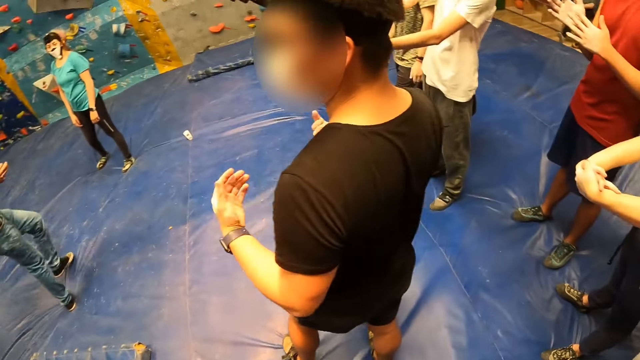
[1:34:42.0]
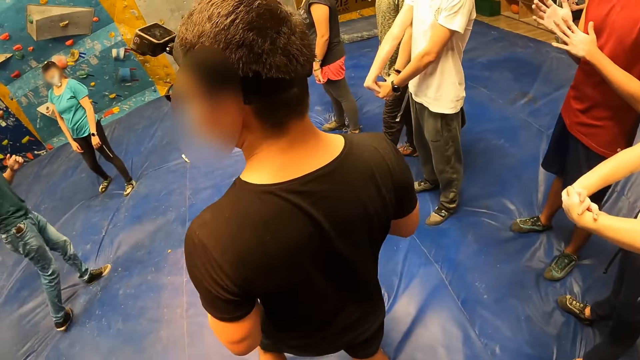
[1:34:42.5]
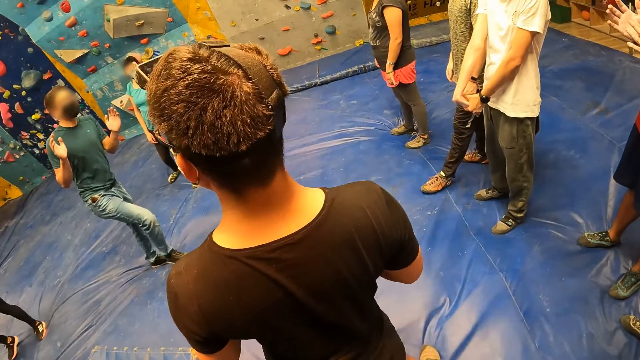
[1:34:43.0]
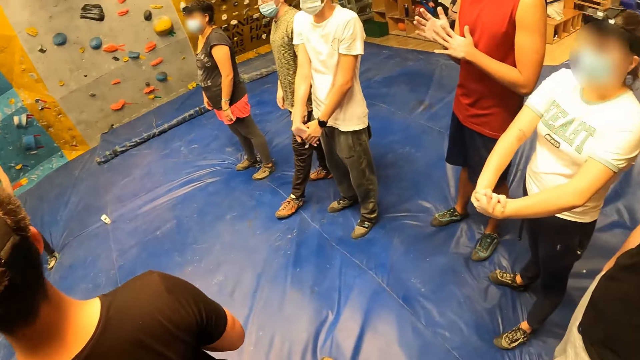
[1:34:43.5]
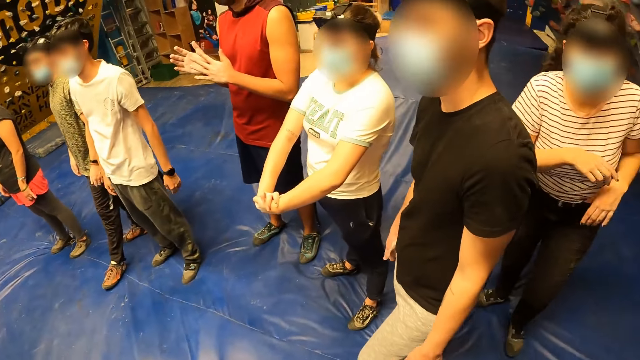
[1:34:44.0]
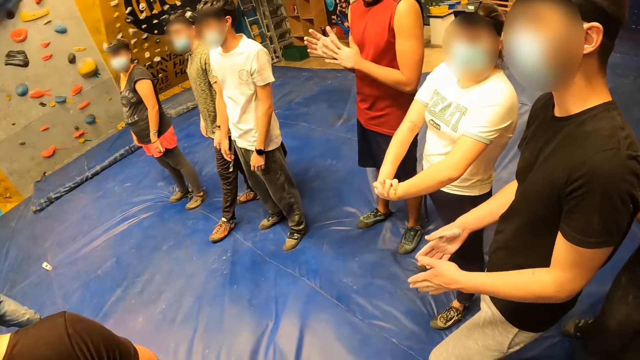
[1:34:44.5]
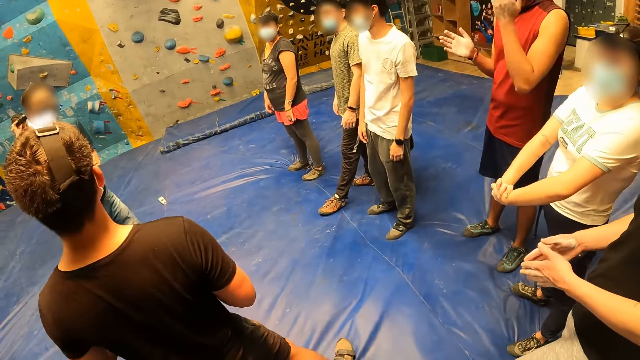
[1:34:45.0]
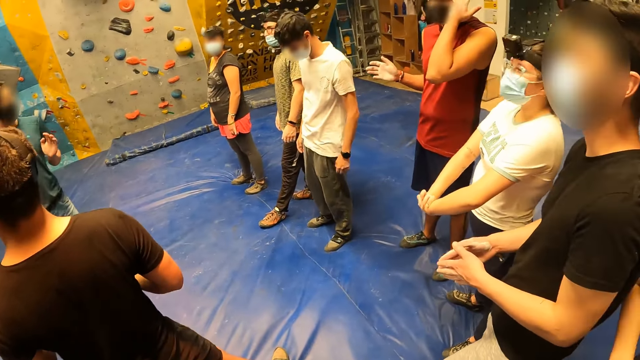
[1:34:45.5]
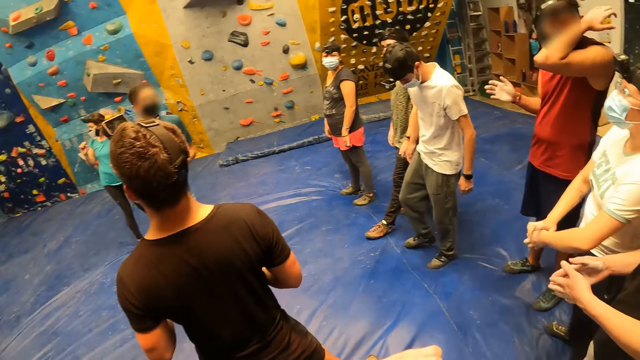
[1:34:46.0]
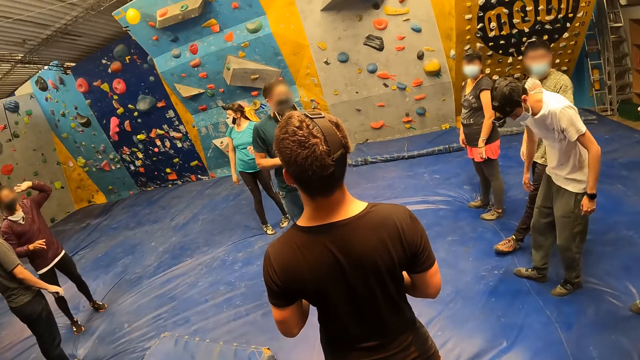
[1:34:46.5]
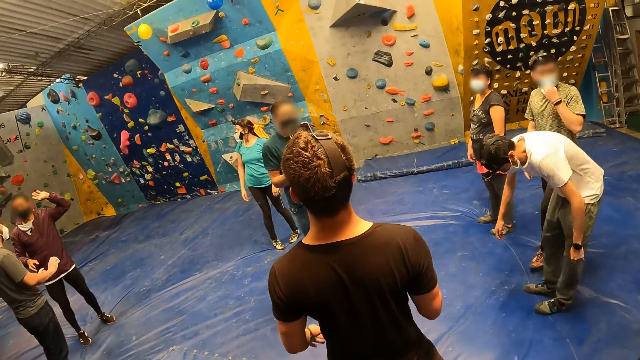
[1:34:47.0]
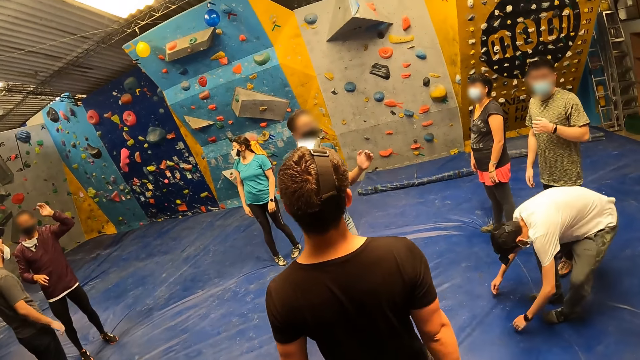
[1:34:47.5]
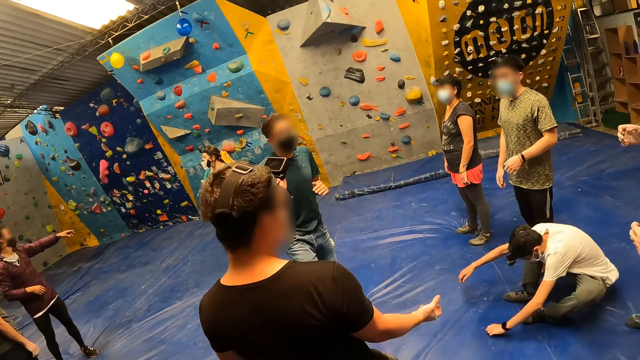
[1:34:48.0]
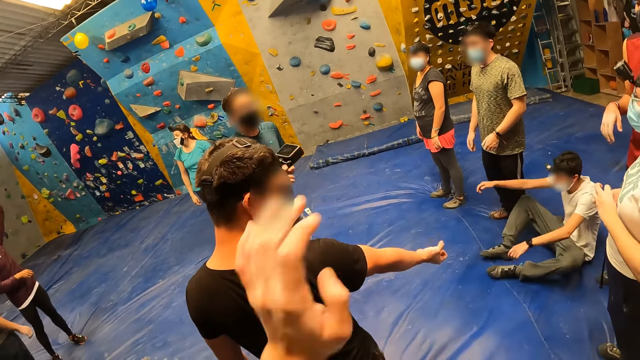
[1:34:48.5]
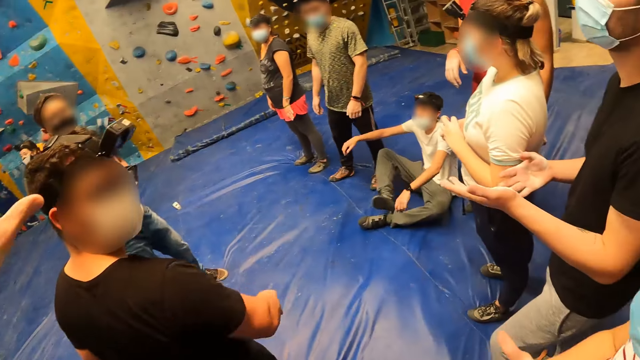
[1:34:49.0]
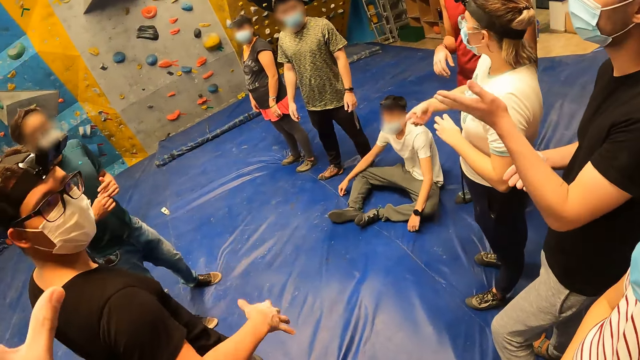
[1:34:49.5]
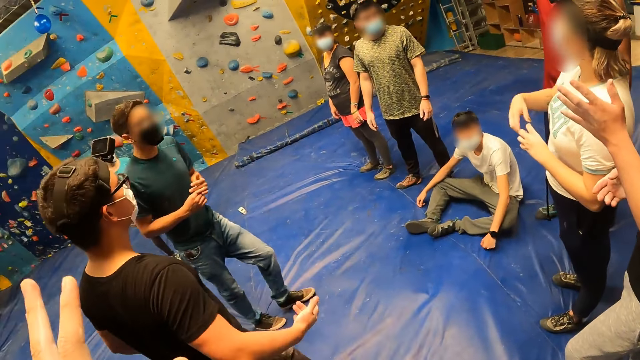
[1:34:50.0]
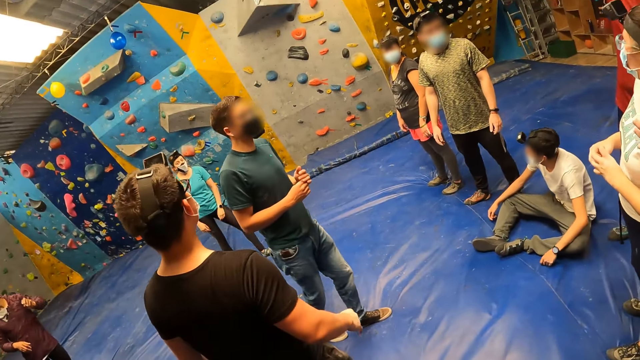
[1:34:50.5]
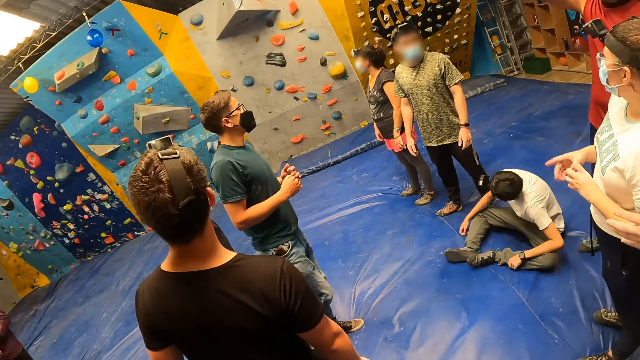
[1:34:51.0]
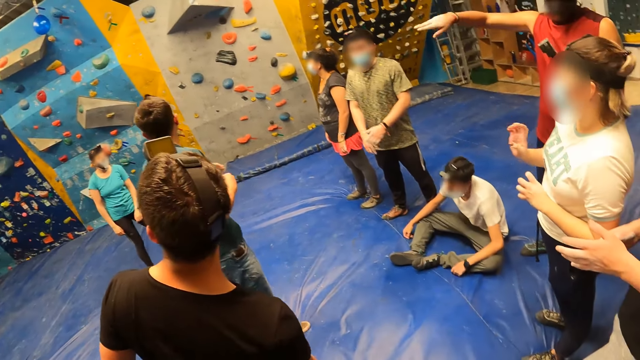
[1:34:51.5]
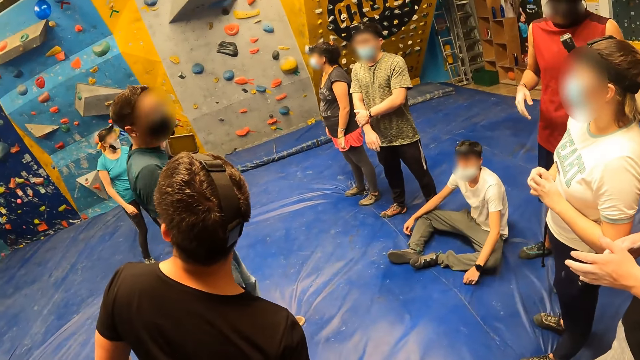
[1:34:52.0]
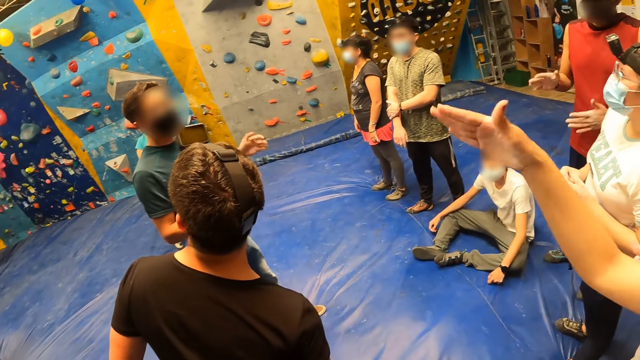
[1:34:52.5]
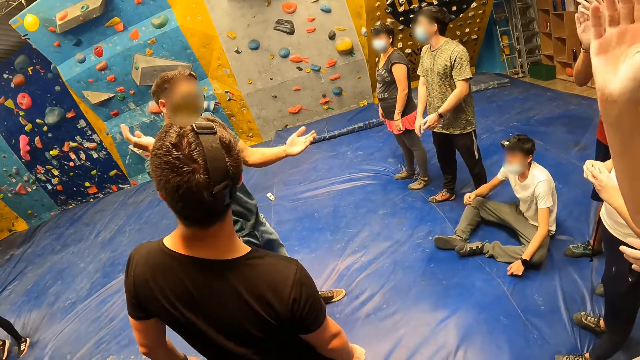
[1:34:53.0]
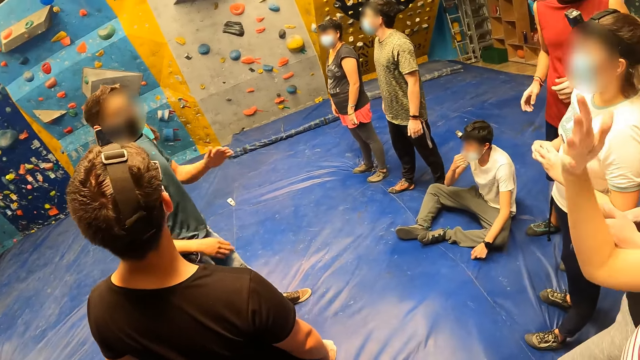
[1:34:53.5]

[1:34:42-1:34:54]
The camera wearer looks around. She raises her left hand.

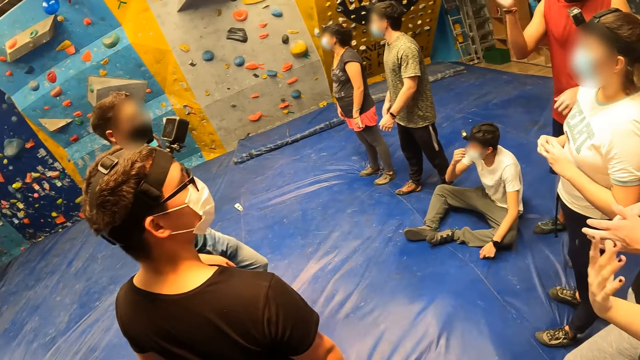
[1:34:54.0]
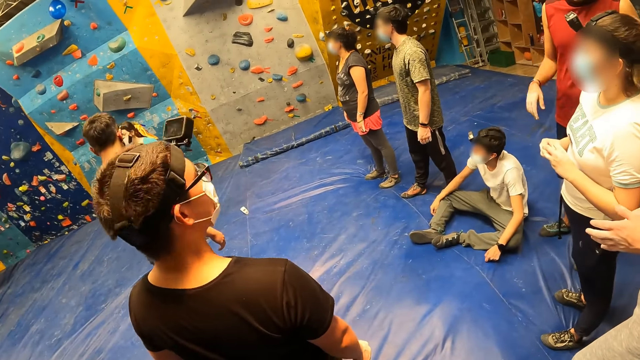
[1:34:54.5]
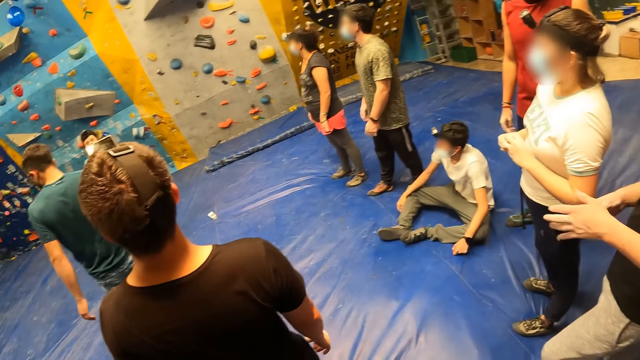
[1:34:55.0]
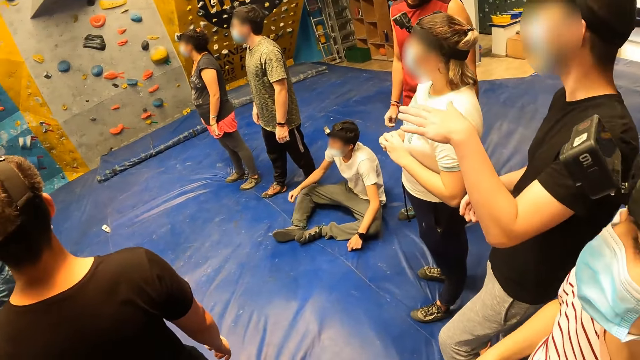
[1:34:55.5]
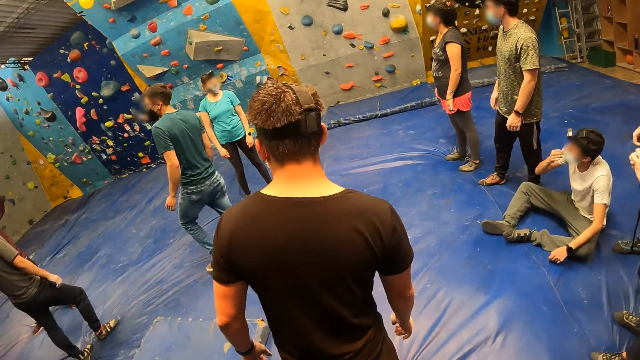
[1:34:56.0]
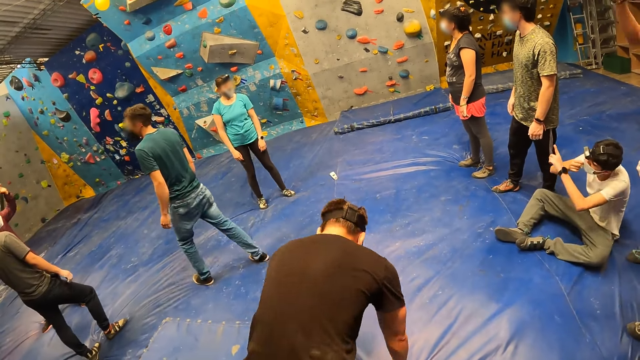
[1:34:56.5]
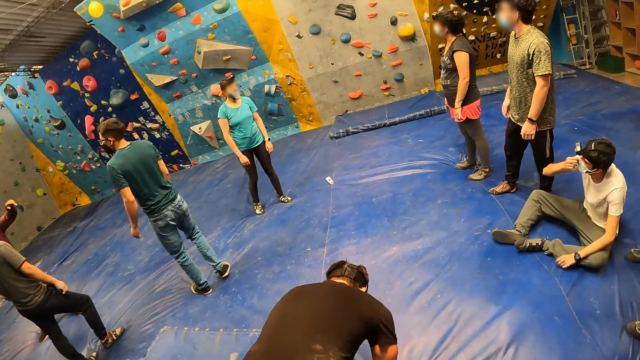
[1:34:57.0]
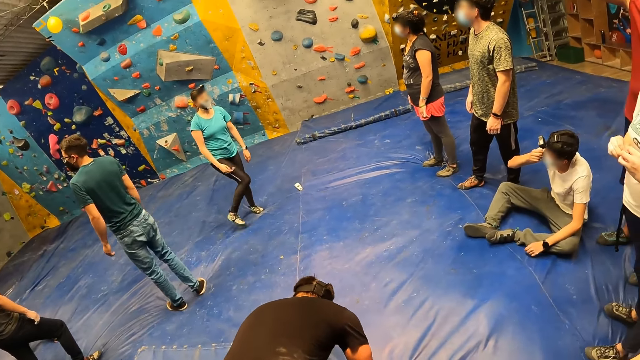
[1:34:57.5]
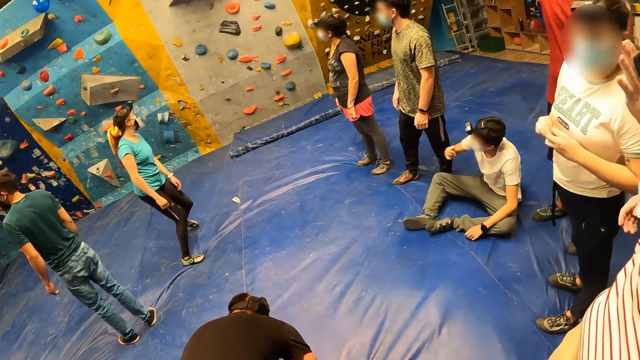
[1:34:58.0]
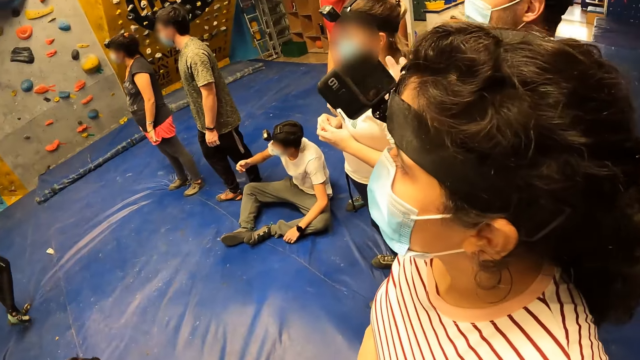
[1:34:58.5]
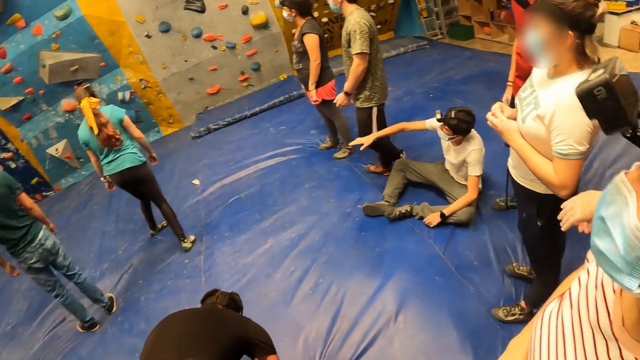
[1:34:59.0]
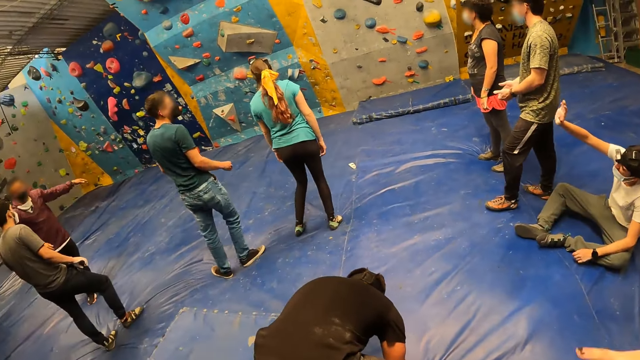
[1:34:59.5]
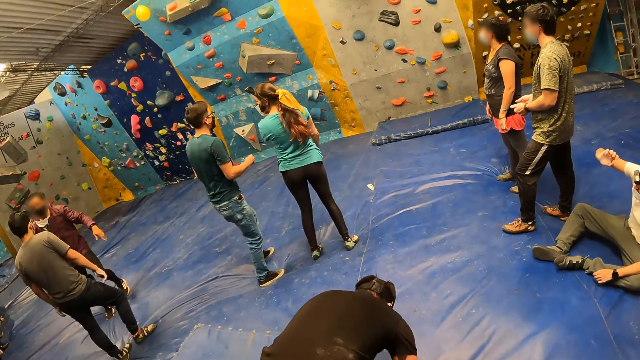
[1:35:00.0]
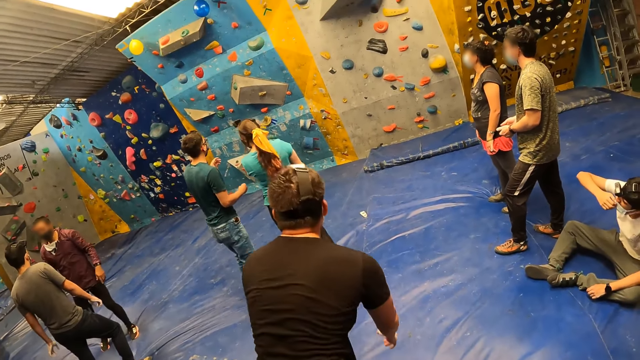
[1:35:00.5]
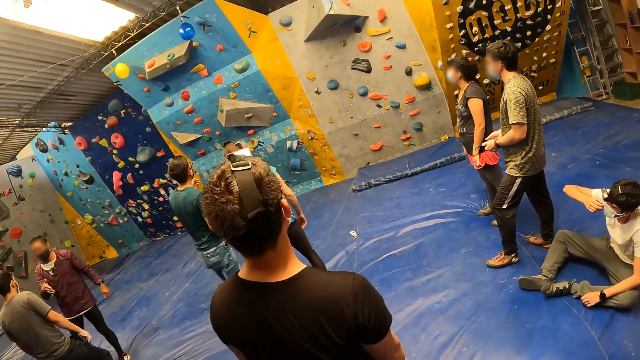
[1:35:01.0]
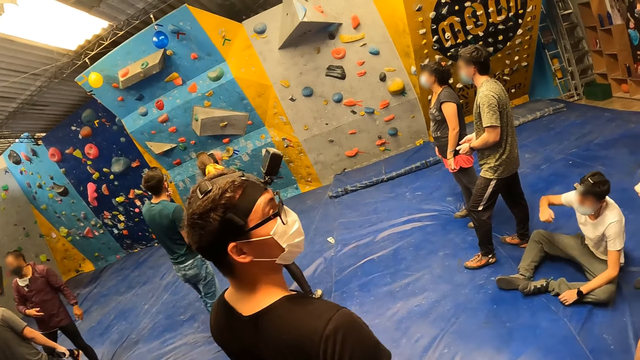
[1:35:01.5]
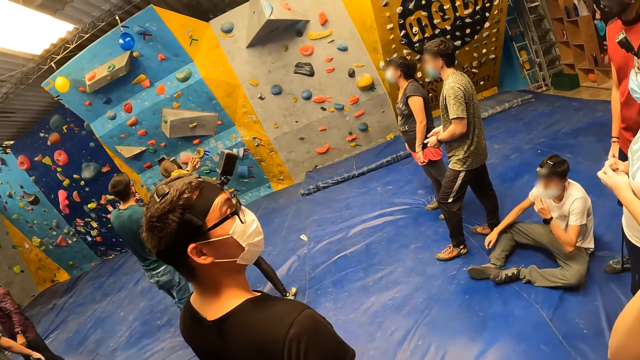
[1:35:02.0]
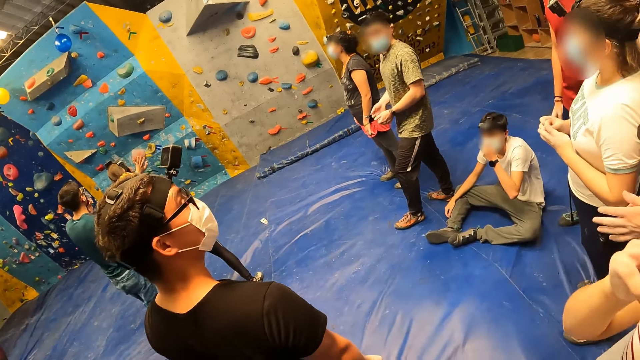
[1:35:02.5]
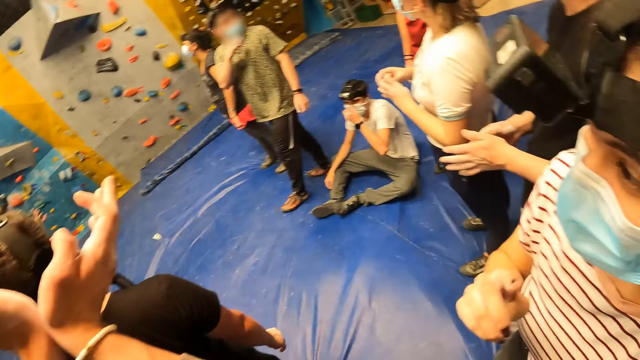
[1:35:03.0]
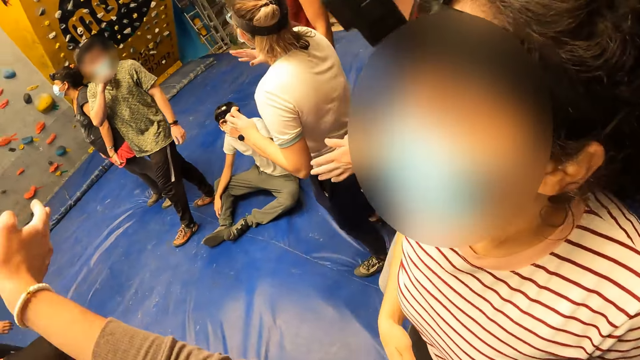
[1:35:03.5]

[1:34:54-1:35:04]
The camera wearer makes a gesture with her hands.
